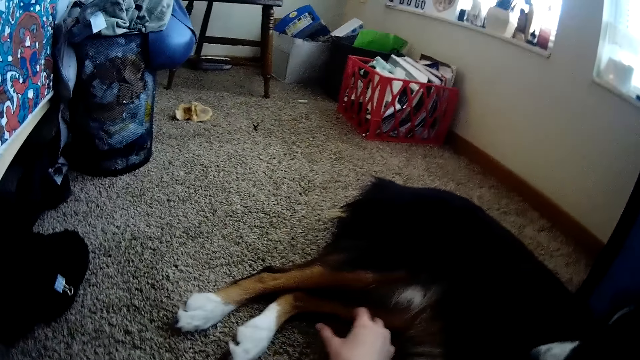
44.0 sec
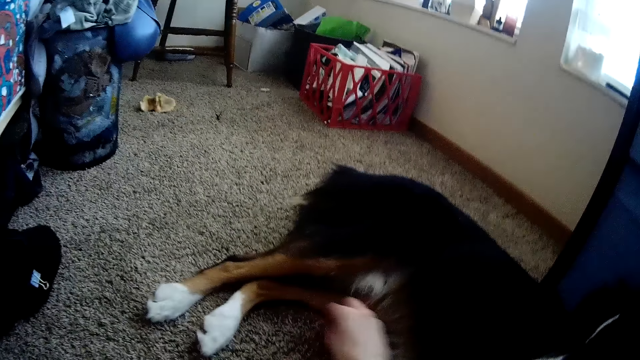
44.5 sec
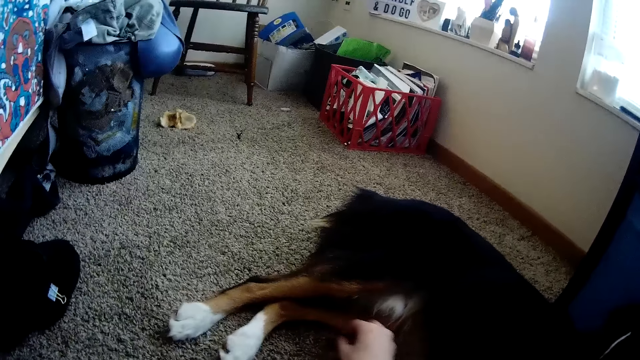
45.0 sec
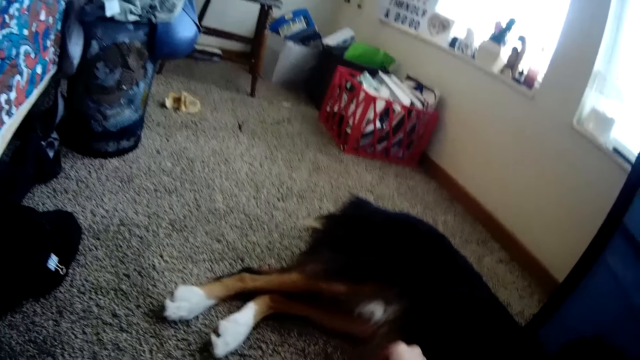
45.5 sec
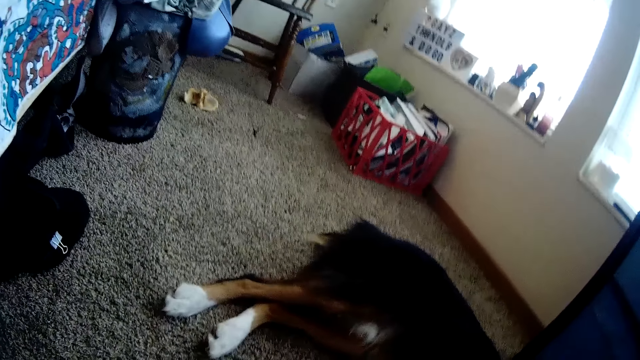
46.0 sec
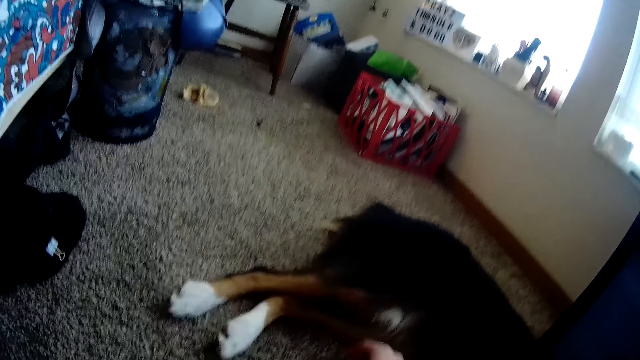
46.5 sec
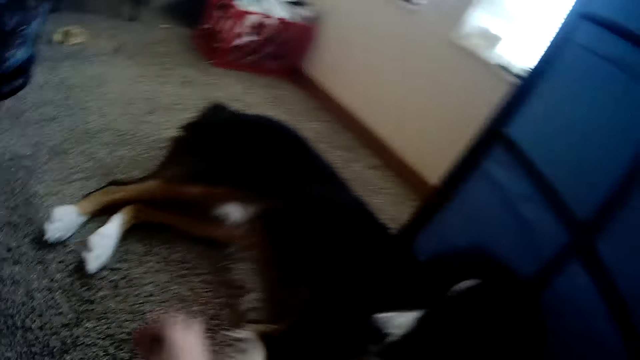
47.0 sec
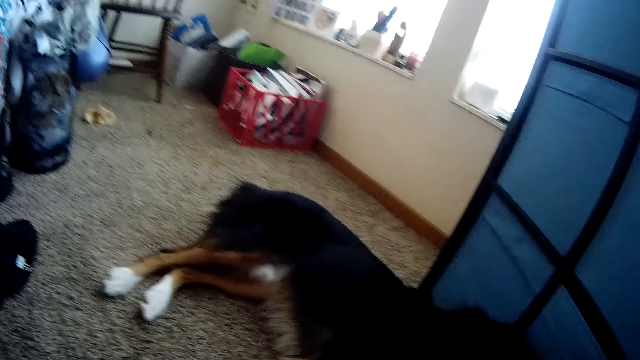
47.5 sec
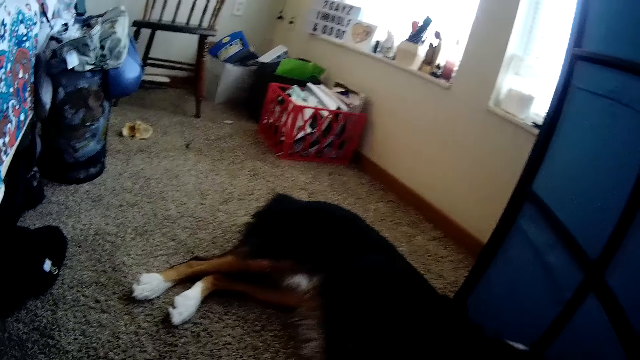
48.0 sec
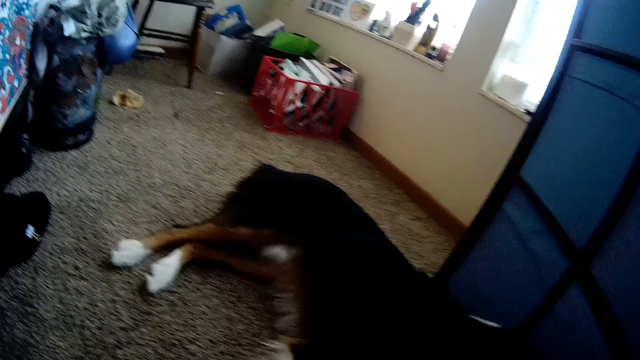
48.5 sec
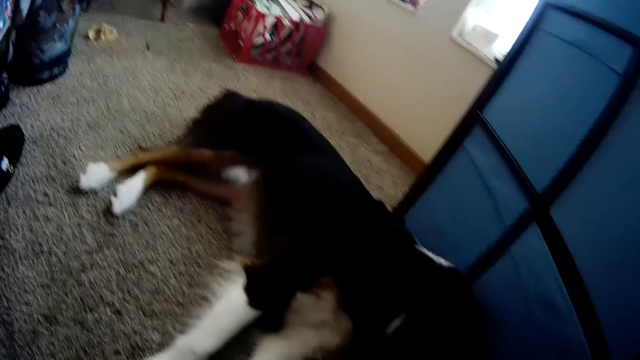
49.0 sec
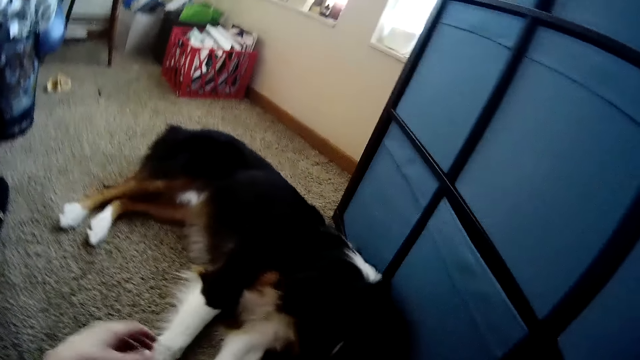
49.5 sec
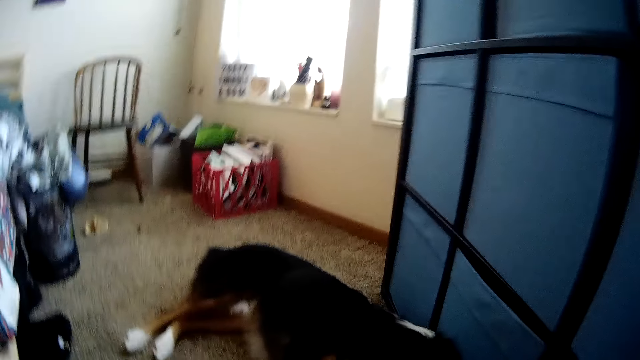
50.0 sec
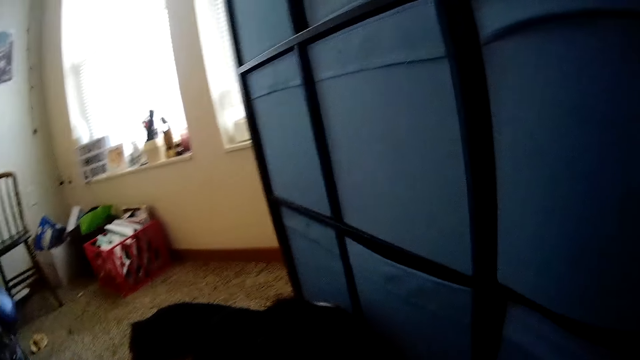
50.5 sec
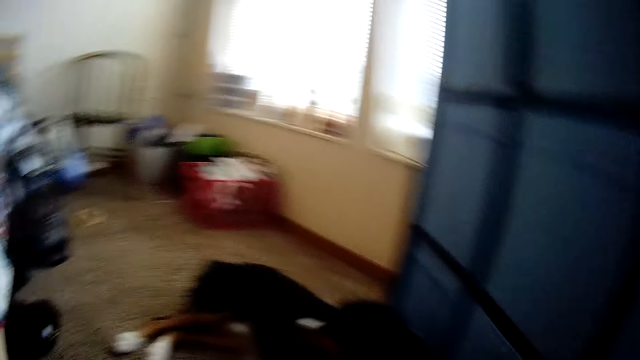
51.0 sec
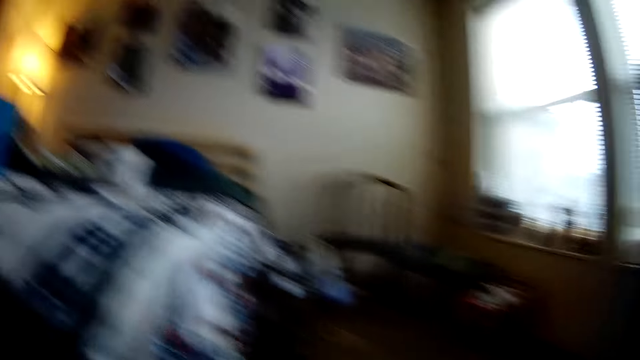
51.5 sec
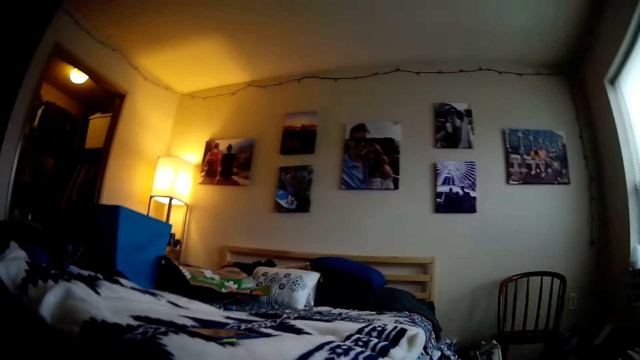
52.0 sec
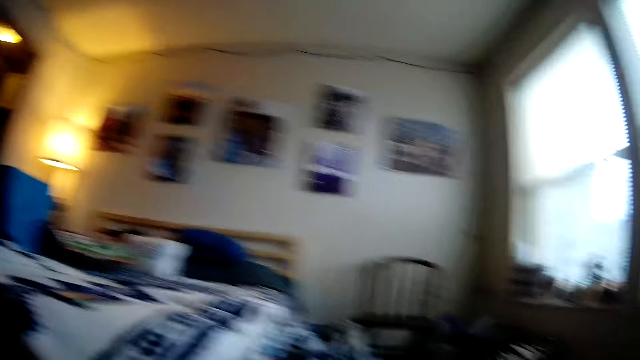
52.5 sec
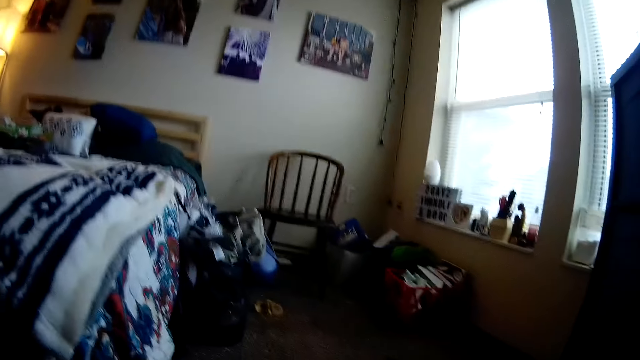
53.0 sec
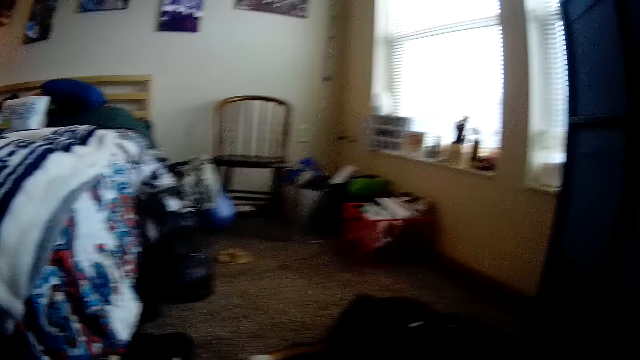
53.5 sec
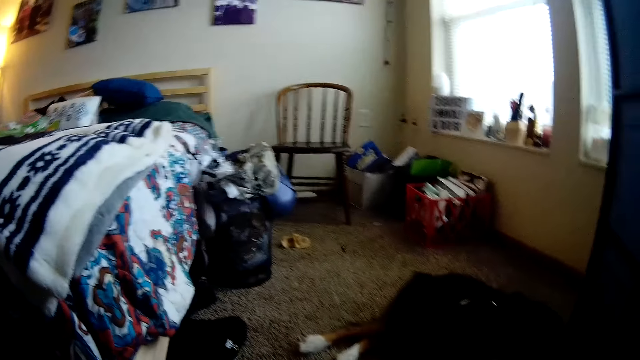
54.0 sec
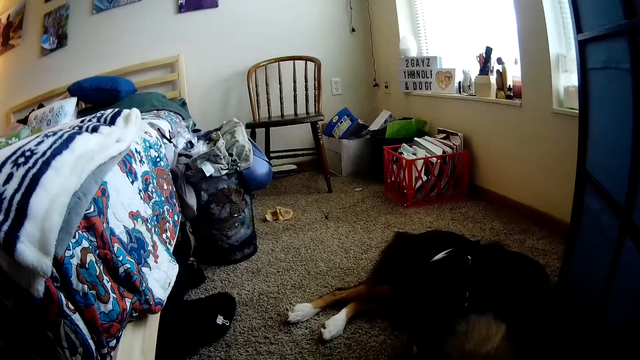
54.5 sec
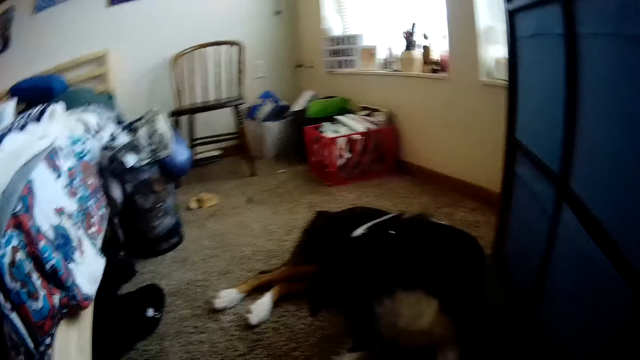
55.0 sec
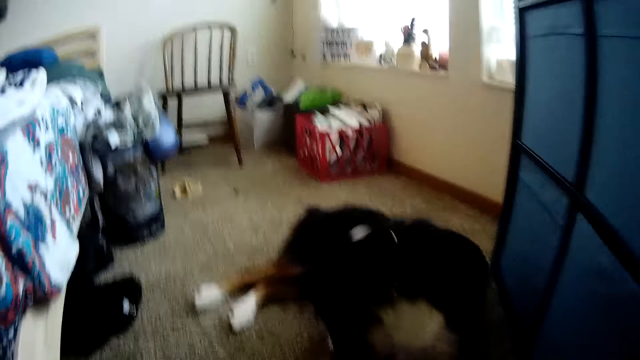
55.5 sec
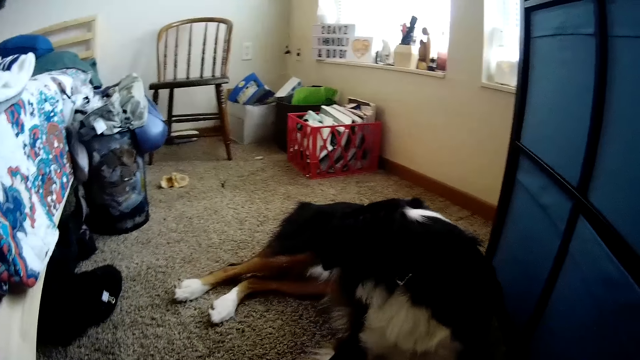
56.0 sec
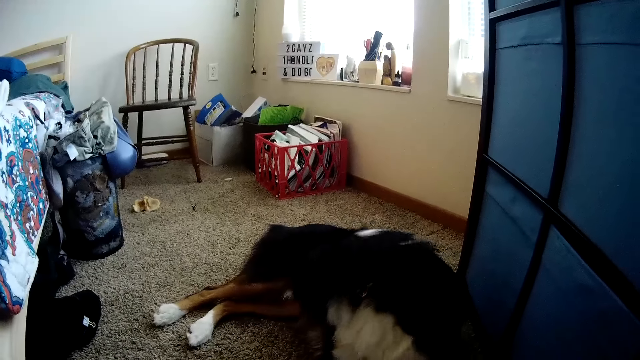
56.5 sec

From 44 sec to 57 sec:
The camera wearer picks up a tag from the floor with her right hand. She interacts with the dog with her right hand. She looks around.
